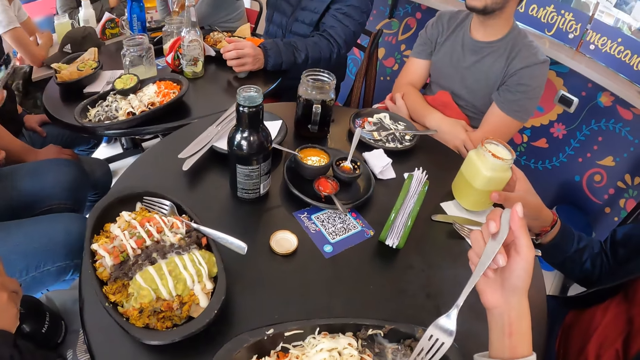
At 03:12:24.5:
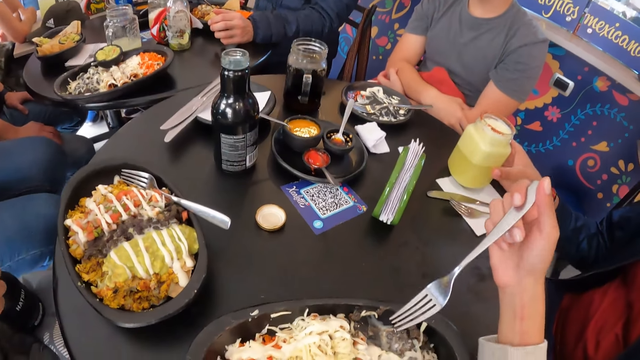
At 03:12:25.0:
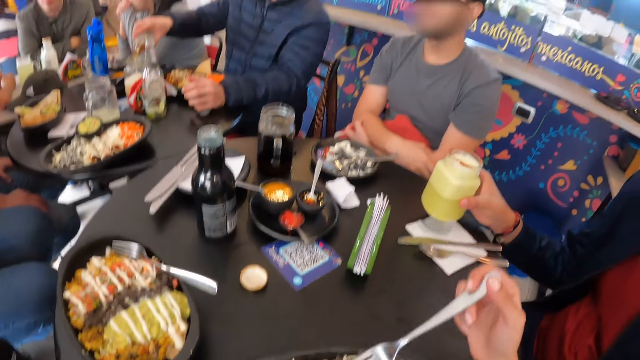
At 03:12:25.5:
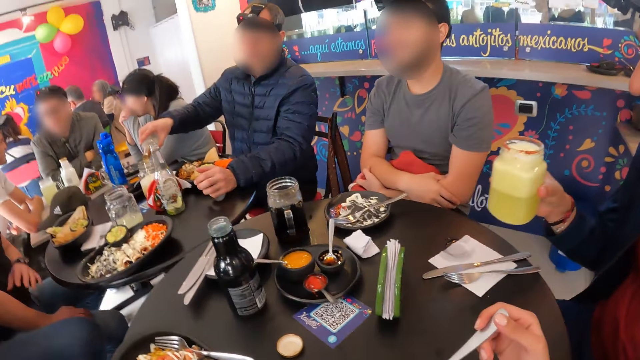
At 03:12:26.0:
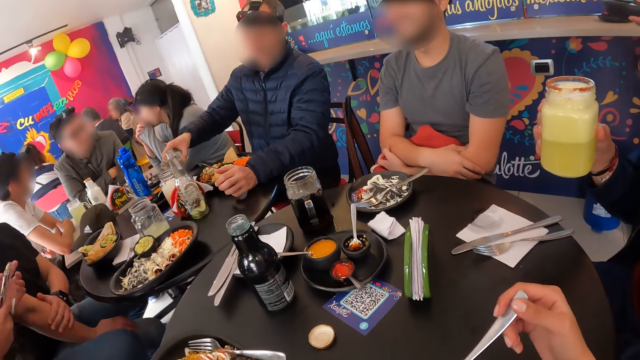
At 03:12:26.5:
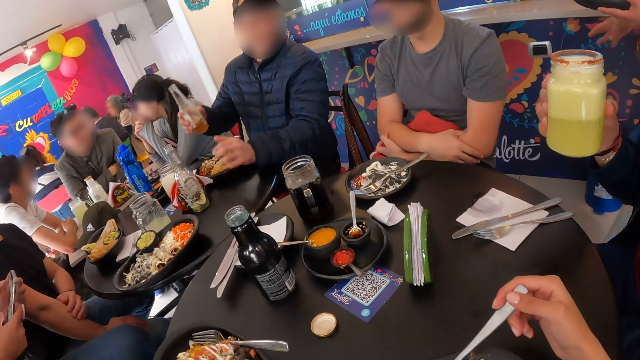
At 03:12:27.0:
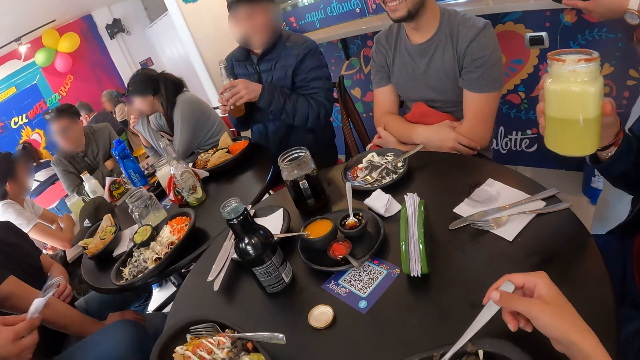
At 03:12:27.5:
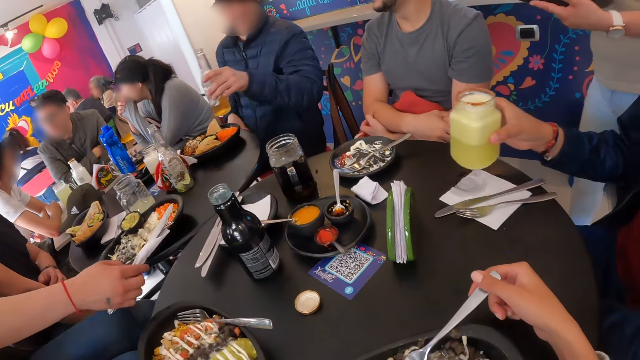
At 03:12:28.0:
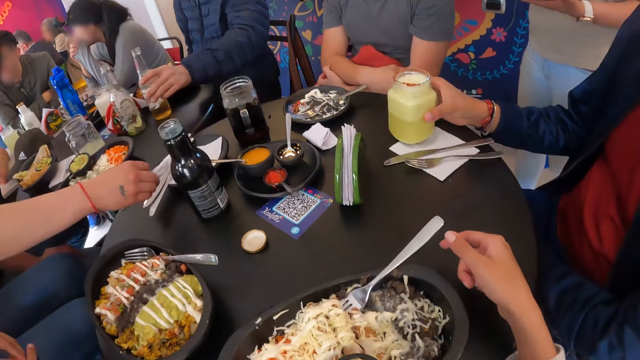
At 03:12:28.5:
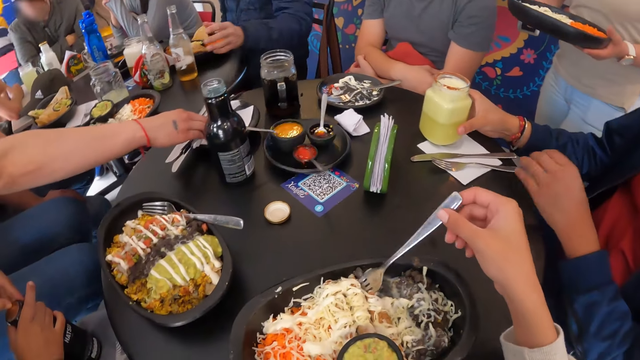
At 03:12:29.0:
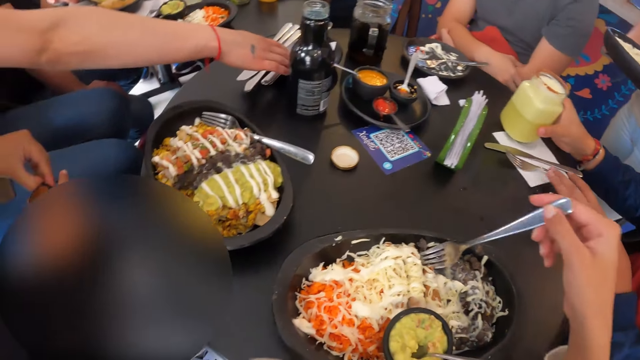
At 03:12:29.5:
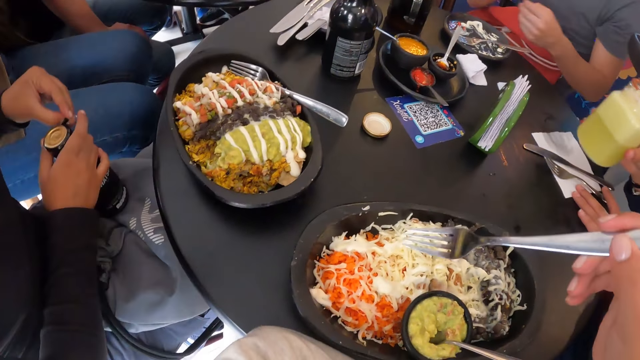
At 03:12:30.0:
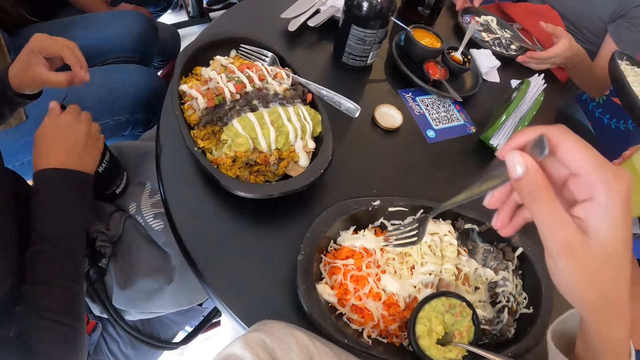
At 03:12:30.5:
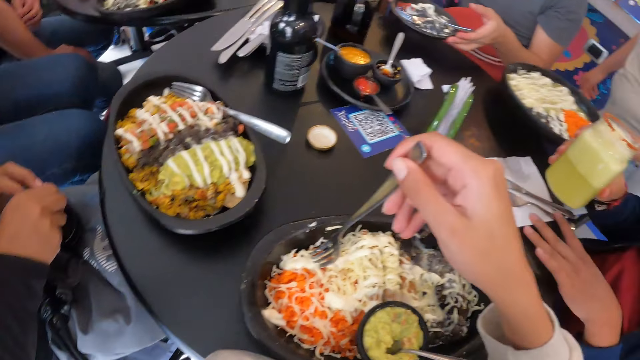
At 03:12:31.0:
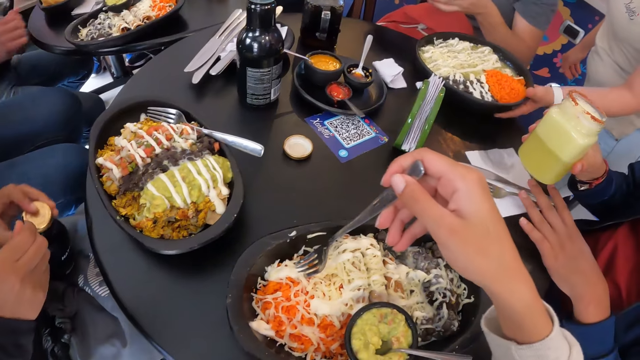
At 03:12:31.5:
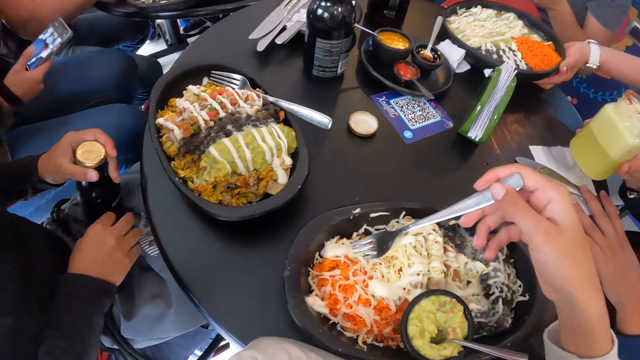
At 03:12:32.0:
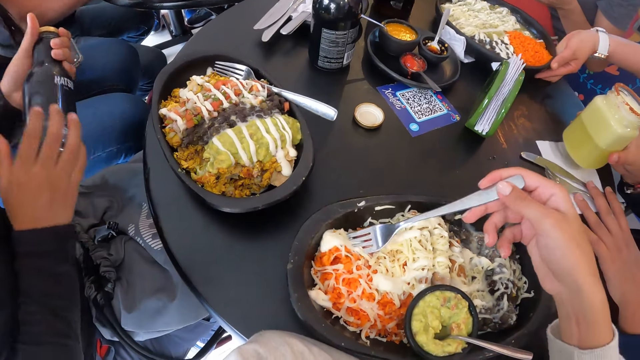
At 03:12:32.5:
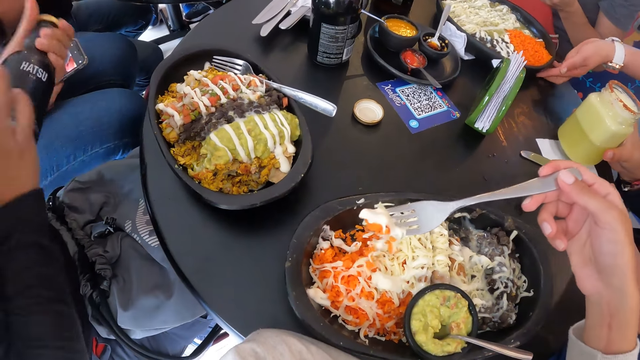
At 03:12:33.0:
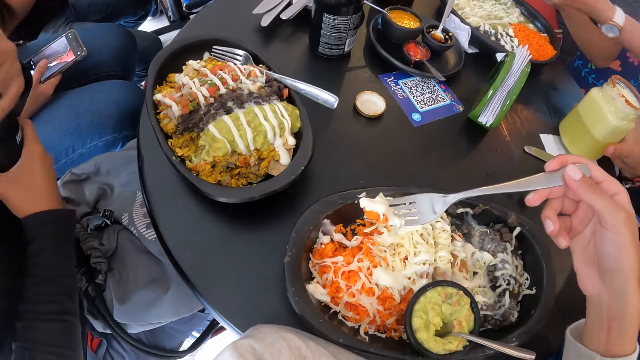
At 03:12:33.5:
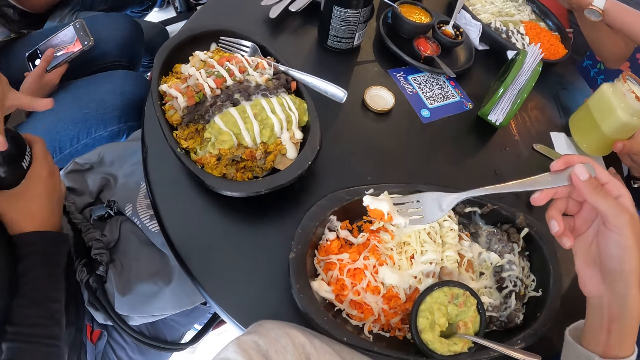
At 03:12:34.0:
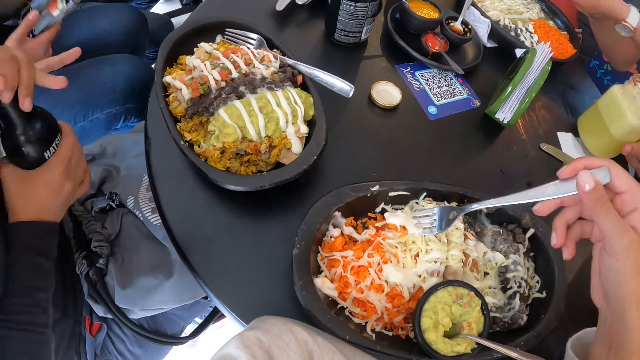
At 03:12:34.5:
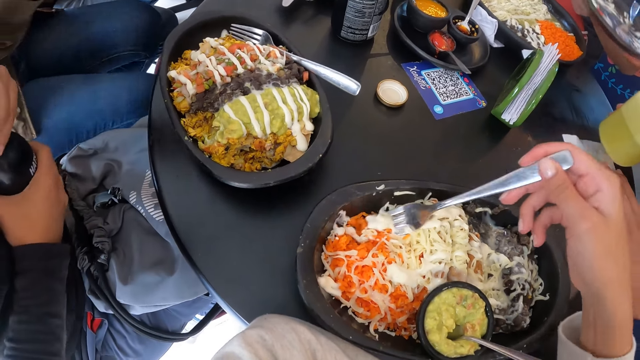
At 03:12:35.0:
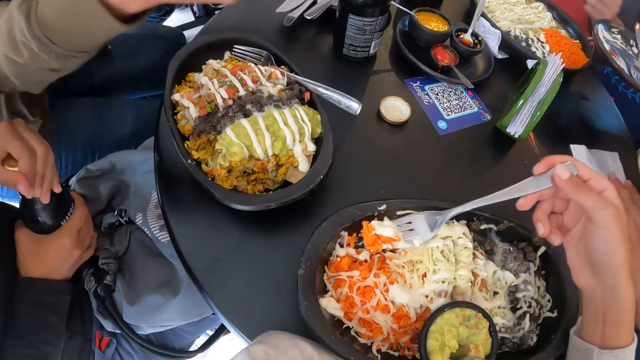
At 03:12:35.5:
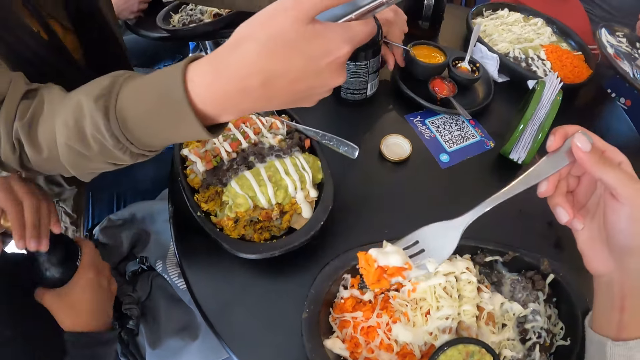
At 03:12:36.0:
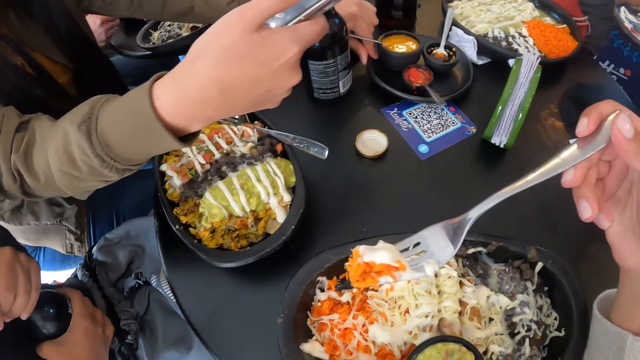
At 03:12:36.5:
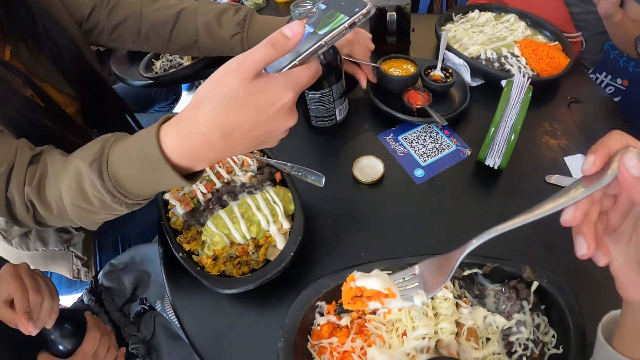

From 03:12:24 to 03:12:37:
The man lifts the cup from the table with his right hand. He puts the cup in his right hand on the table. He lifts his left hand from his leg, places his left hand on a serviette, lifts the cup from the table with his right hand, and moves the serviette over the table with his left hand. The camera wearer picks up dessert from the plate. The man puts the cup in his right hand on the serviette. He lifts the cup from the serviette with his right hand.

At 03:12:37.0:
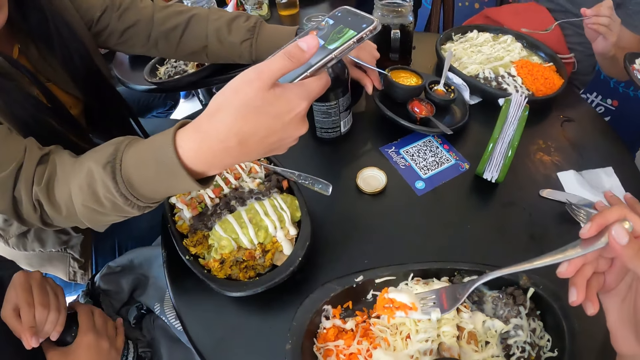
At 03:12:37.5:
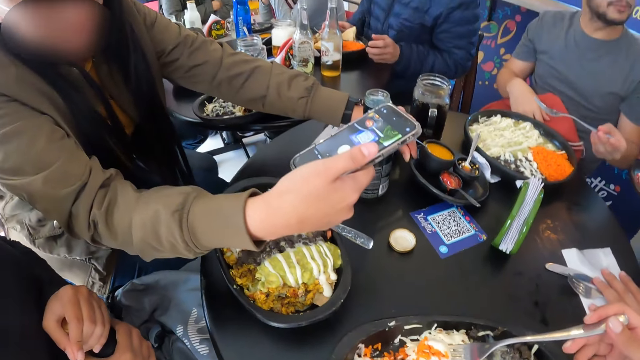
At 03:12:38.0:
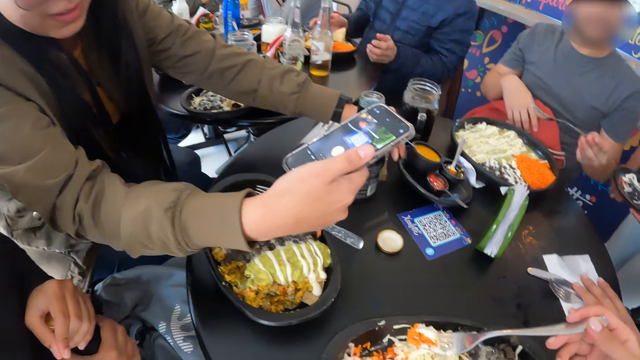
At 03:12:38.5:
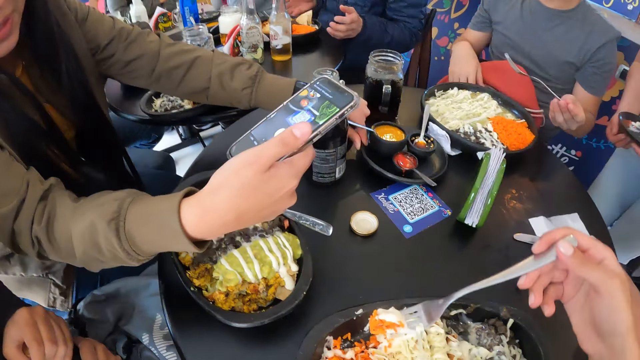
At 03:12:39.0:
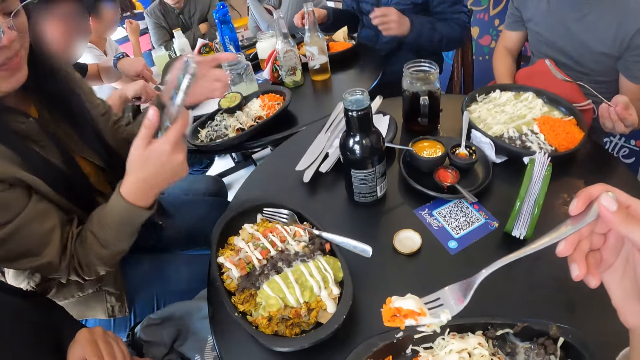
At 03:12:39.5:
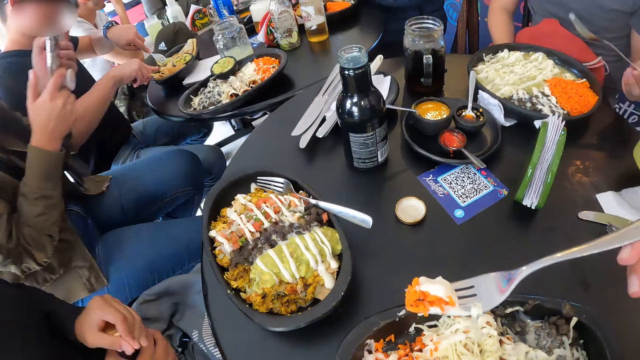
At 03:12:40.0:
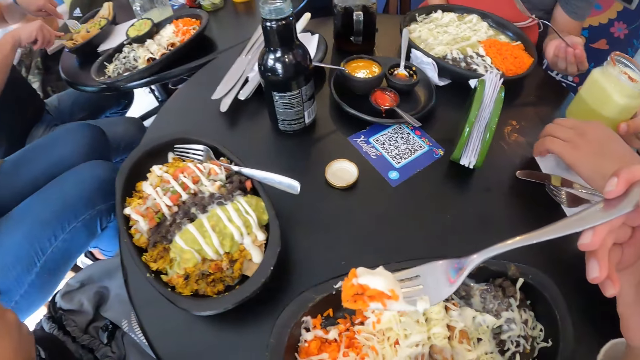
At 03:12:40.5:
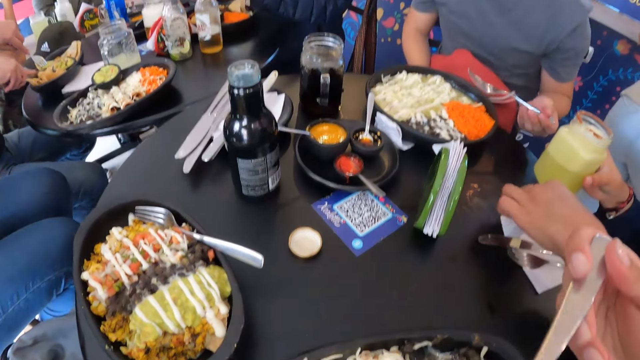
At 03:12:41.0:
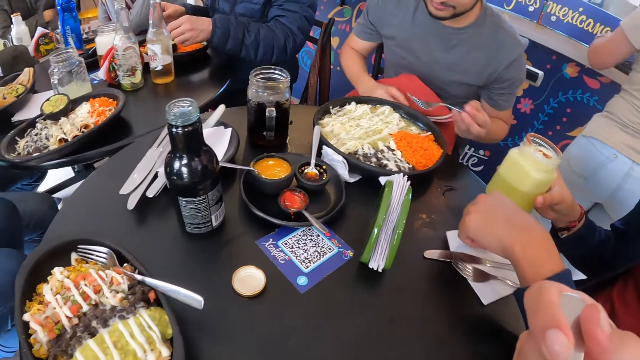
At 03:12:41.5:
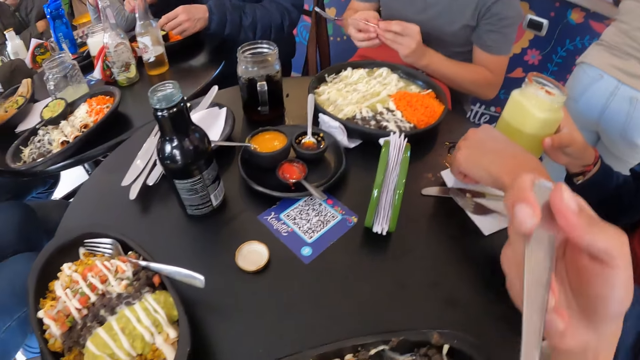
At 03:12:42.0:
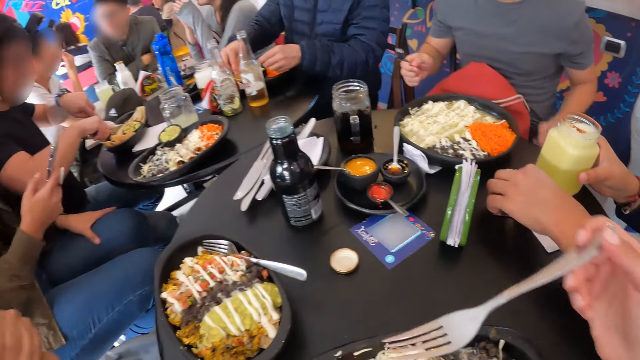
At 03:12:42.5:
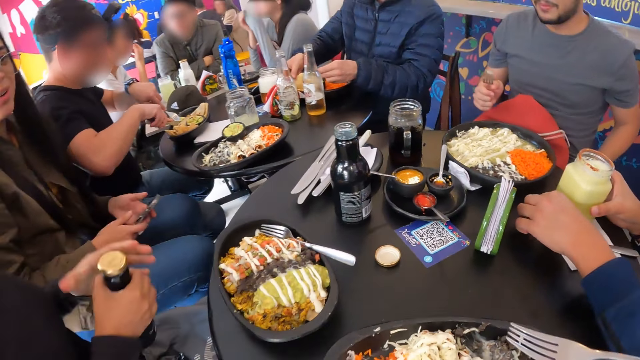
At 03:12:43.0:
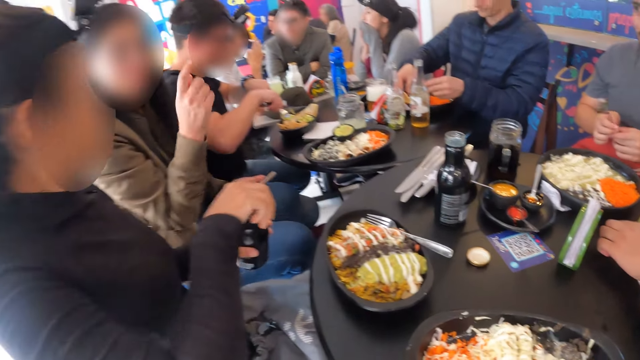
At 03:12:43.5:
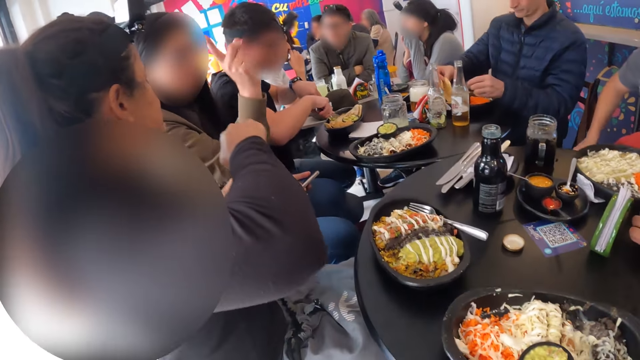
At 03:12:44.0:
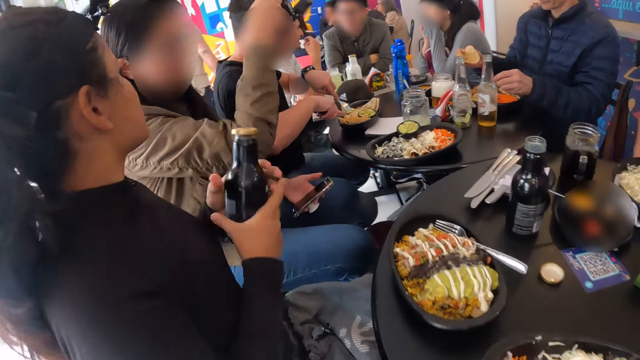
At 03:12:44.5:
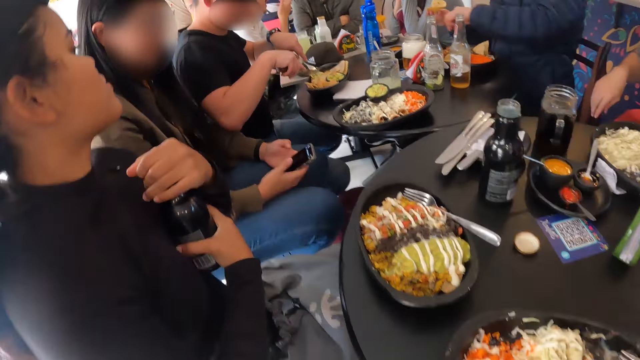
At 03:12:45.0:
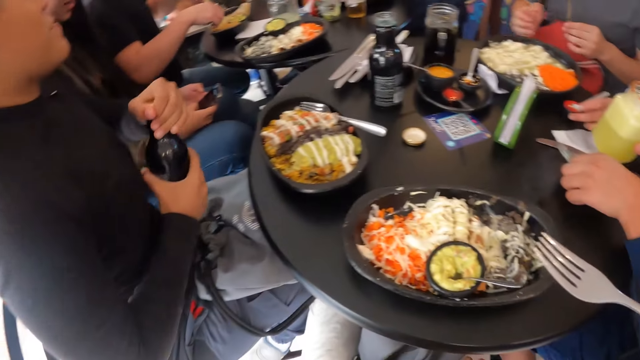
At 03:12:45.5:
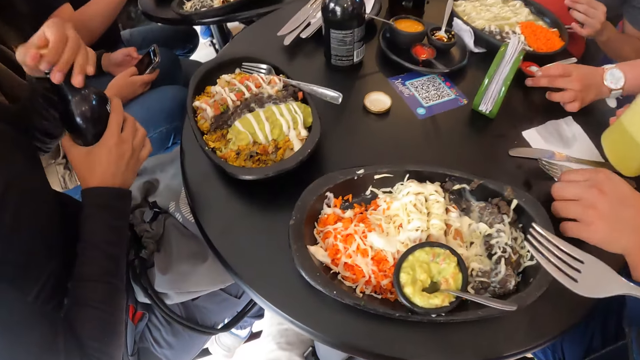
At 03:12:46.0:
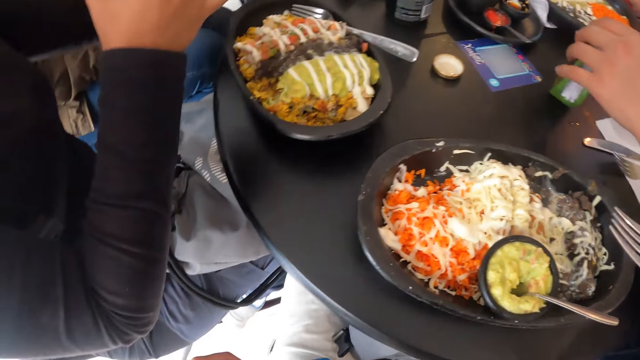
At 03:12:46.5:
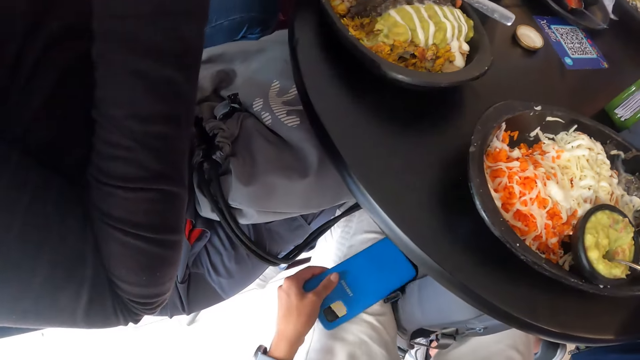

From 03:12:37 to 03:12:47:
The man adjusts the serviette on the table with his left hand. The camera wearer eats dessert. The man puts the cup in his right hand on the serviette, moves the serviette over the table with his left hand, and moves a serviette holder over the table with his left hand. The camera wearer puts the phone in his left hand on his left hand.
